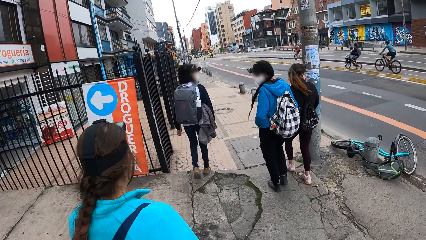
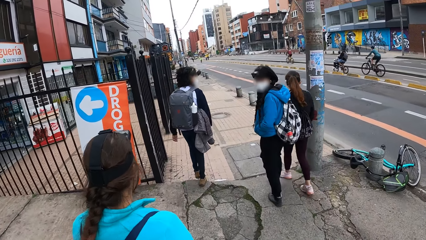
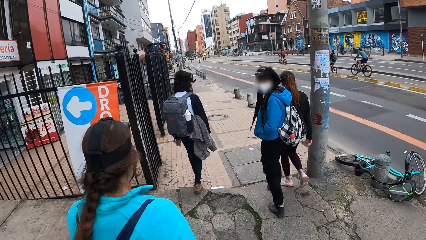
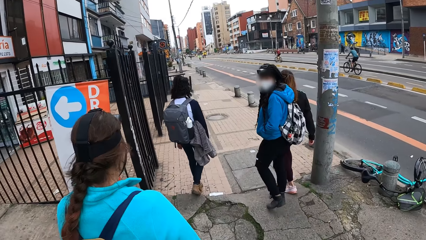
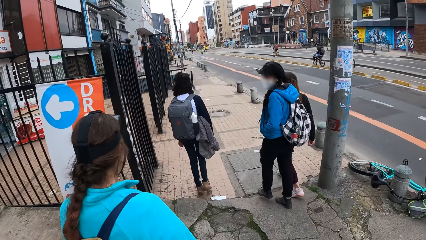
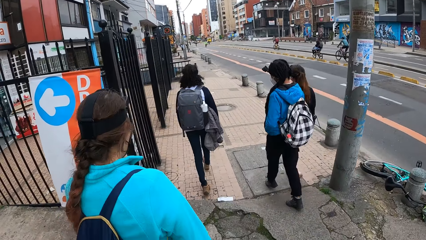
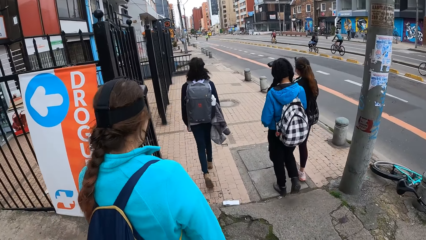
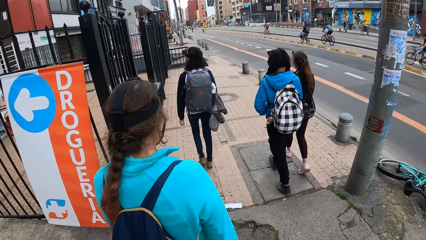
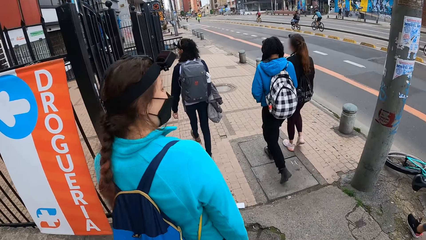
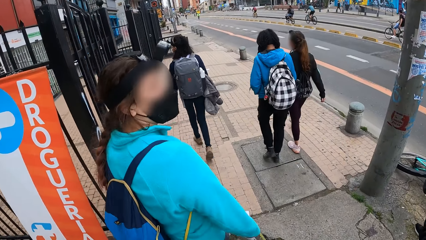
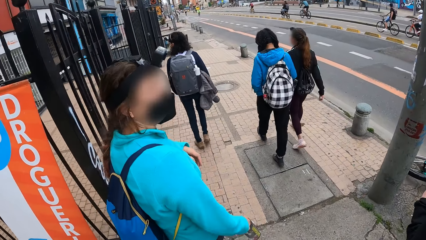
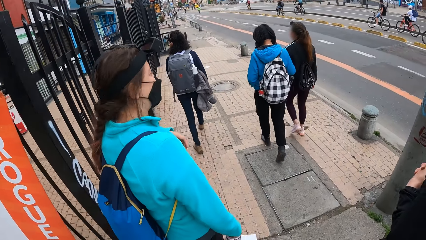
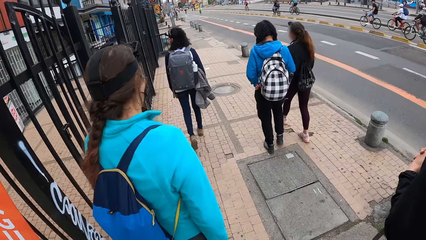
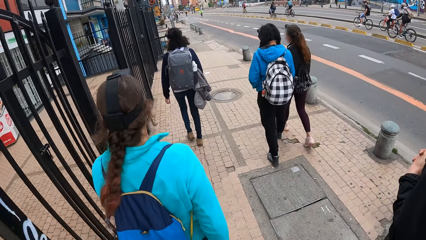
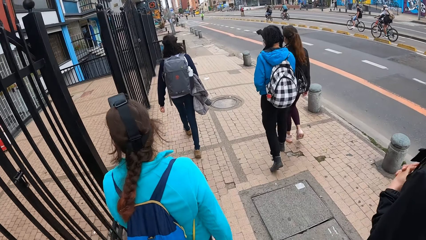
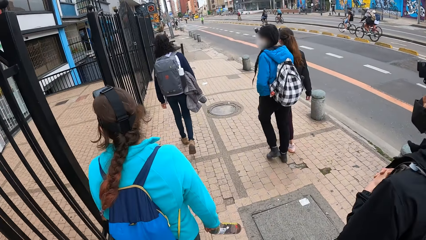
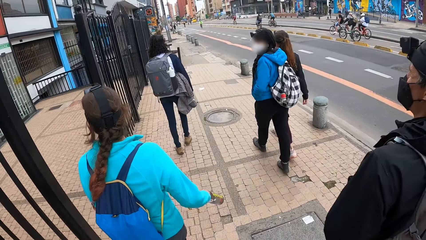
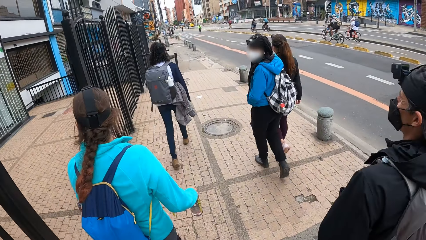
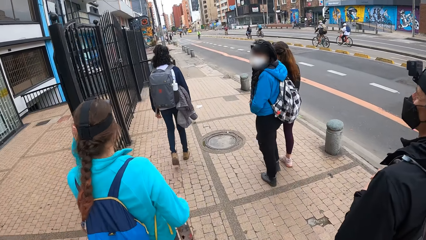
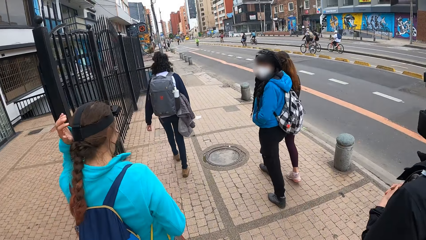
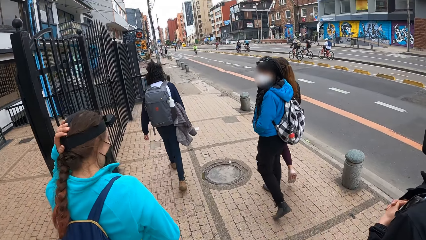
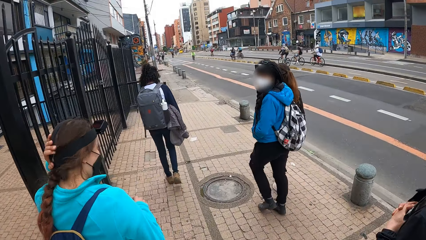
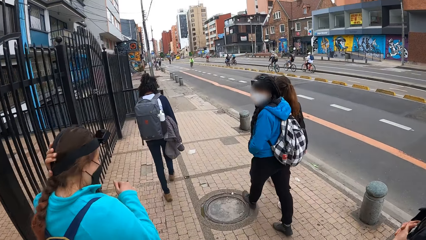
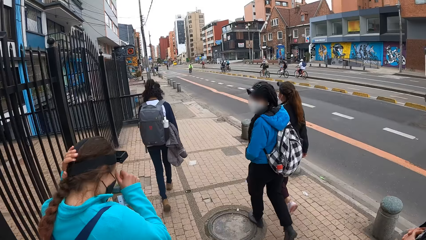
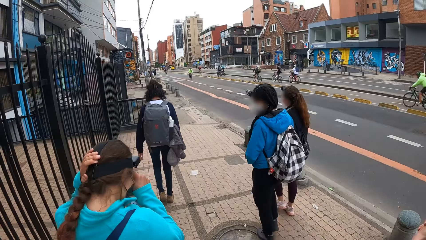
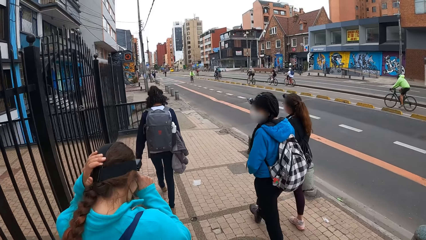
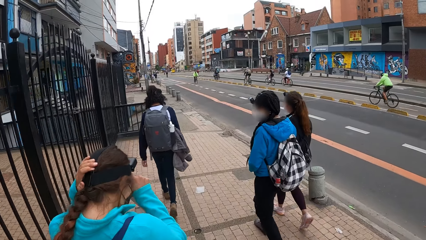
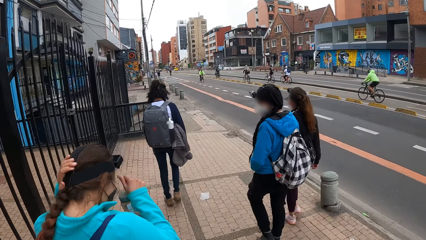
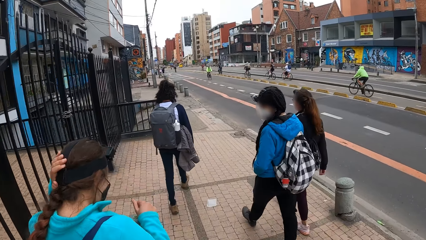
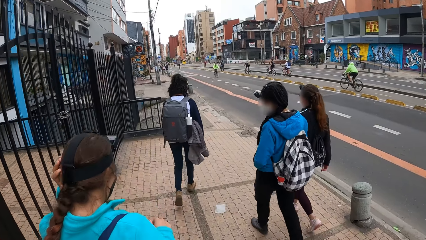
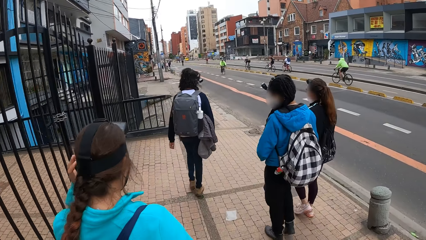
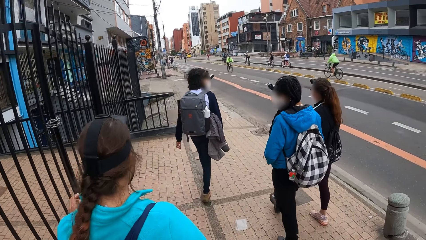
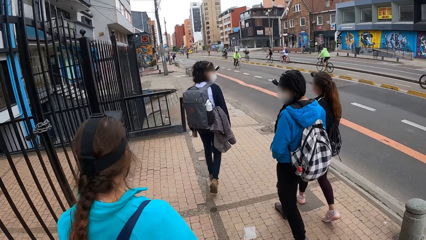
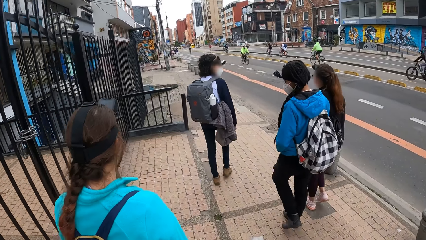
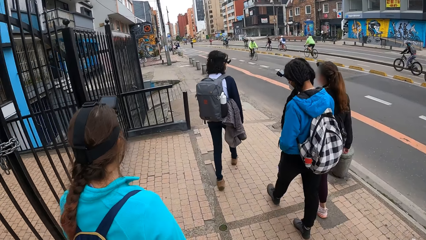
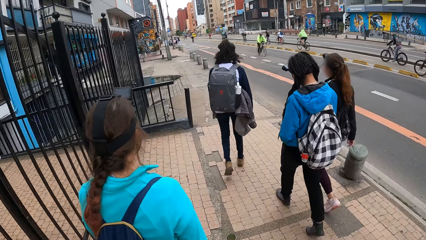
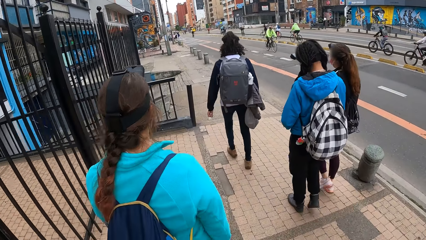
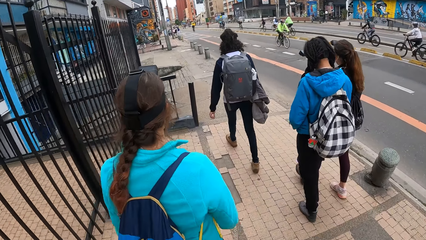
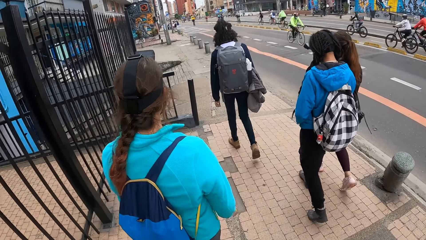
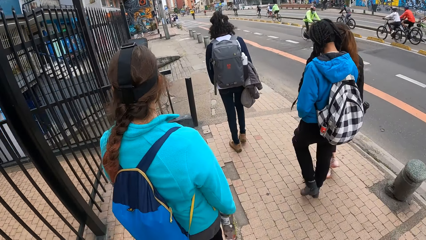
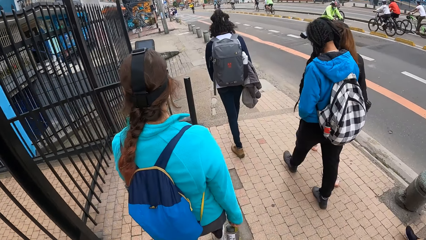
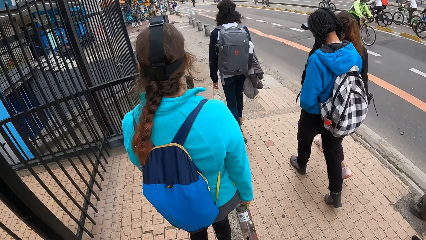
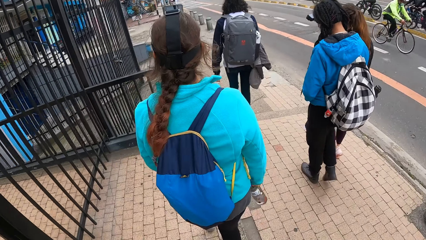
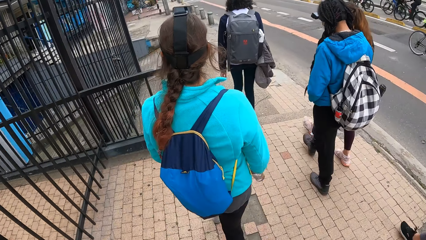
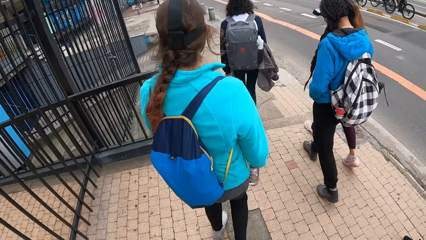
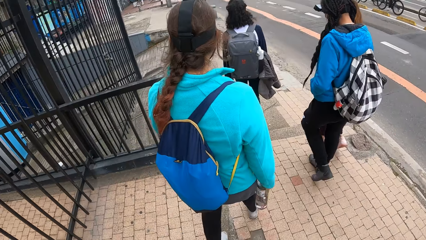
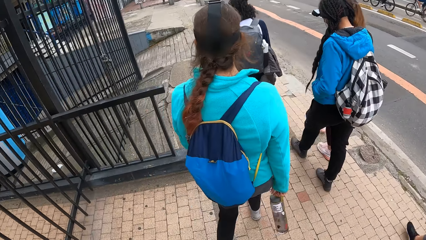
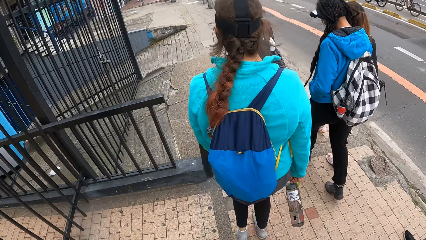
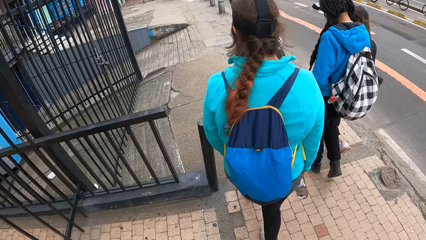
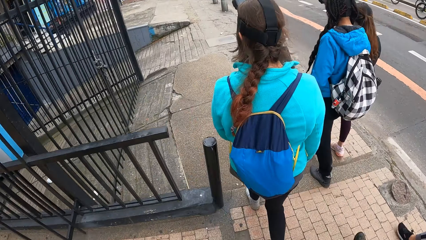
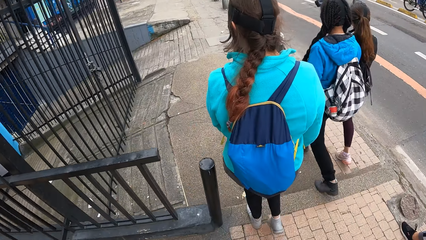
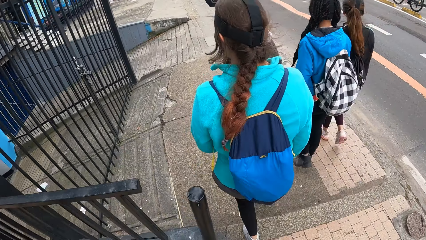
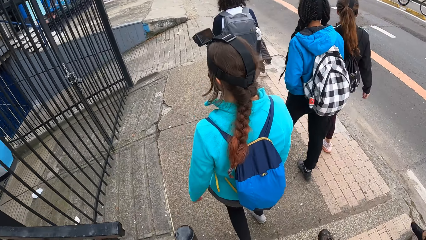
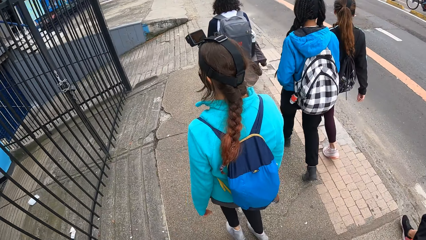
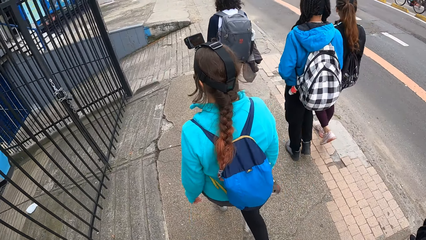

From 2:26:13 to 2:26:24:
The woman touches her hair with her left hand, adjusts her hair and touches the camera on her head with her right hand. The camera wearer walks along the pavement.

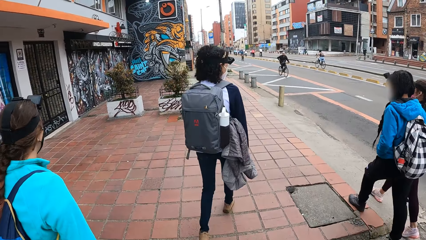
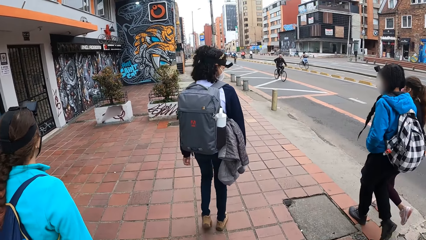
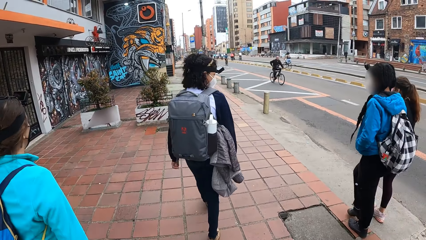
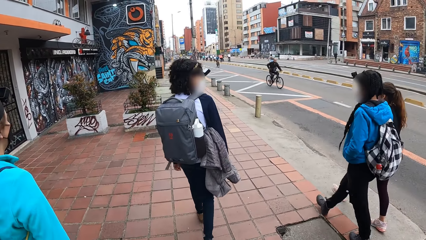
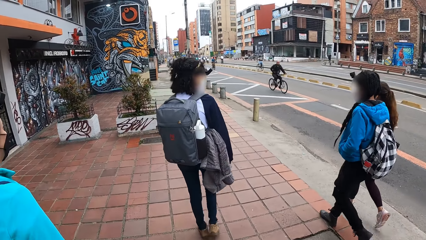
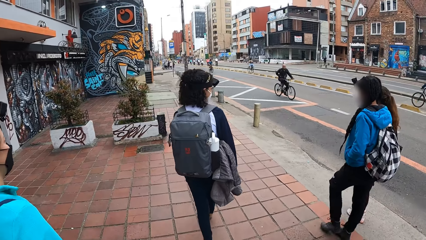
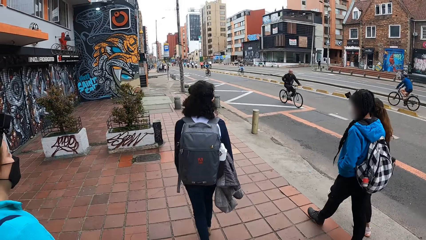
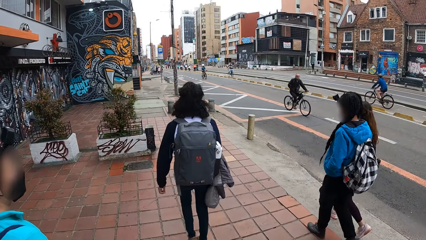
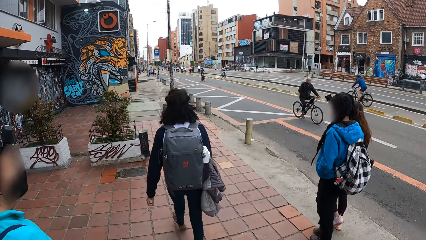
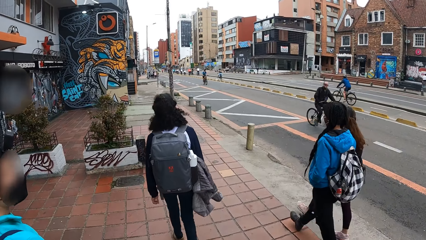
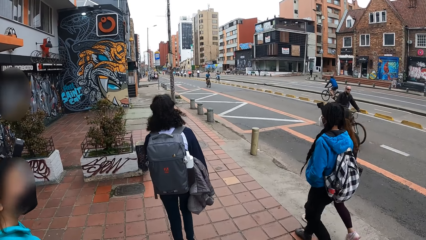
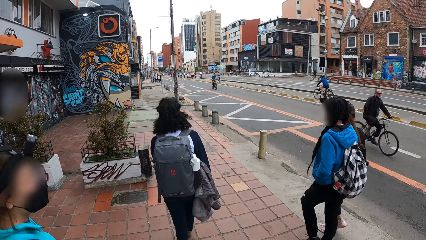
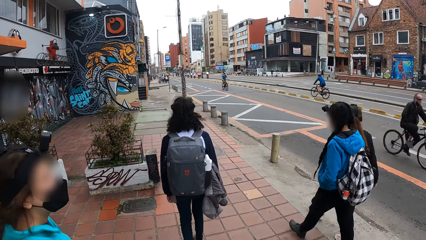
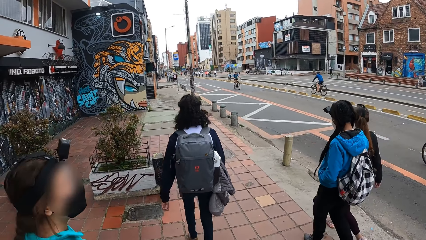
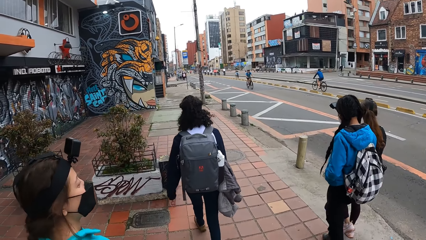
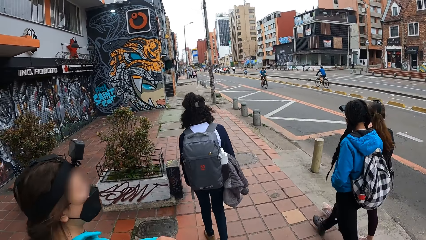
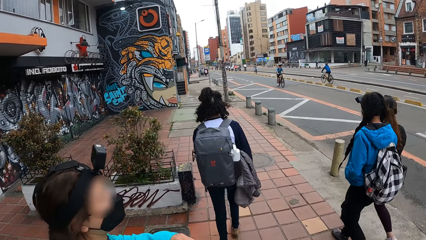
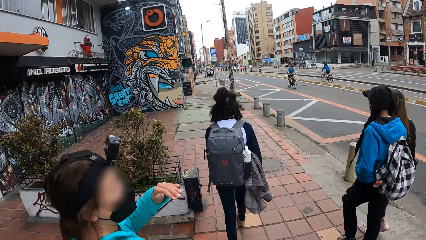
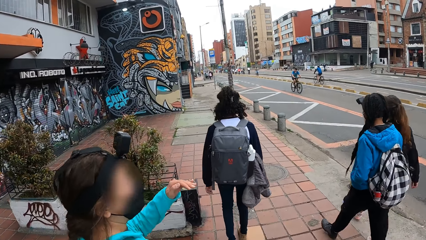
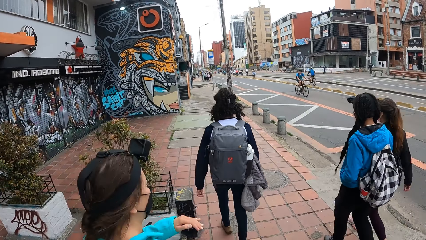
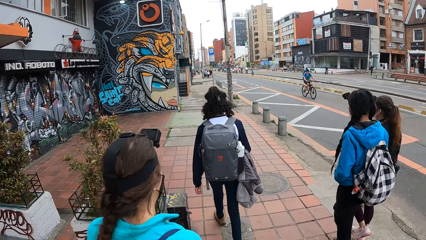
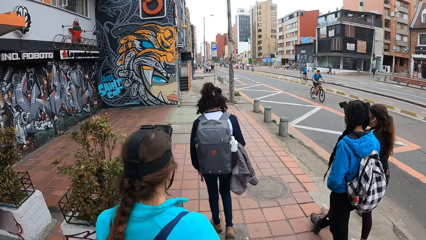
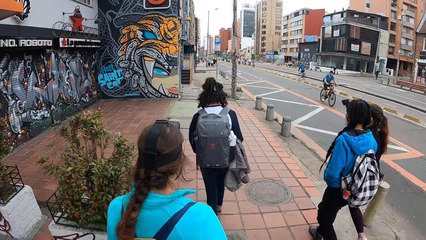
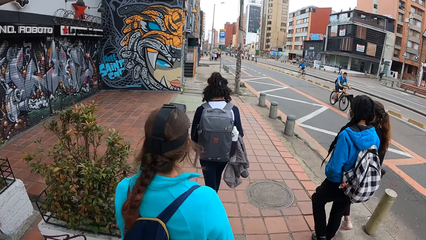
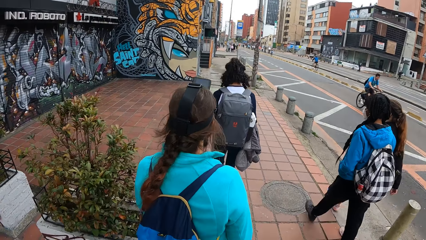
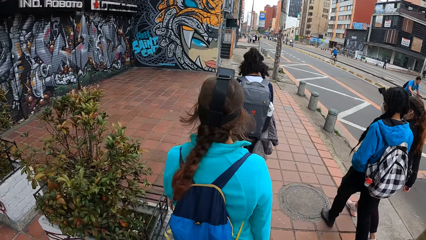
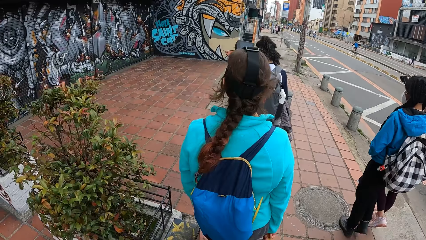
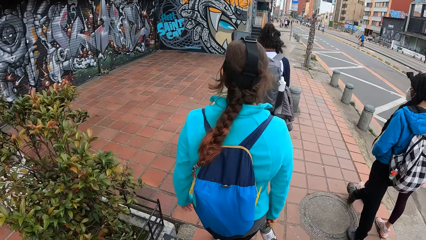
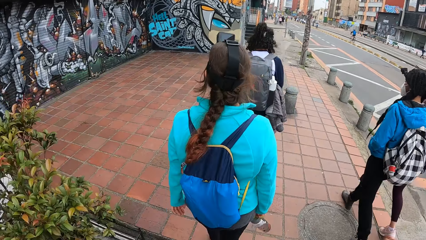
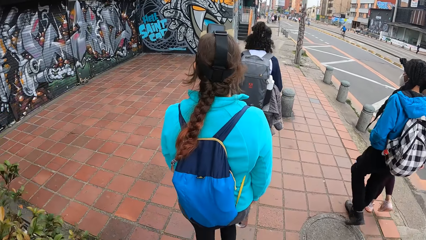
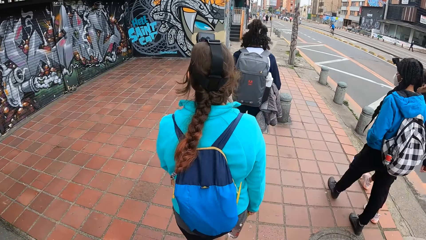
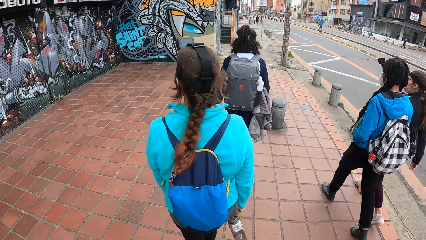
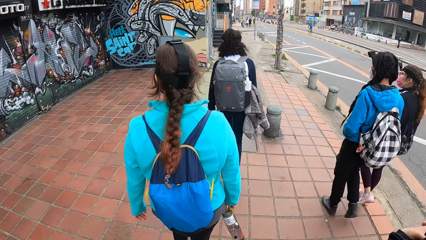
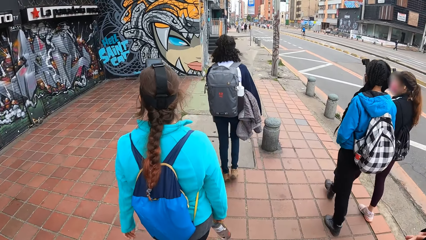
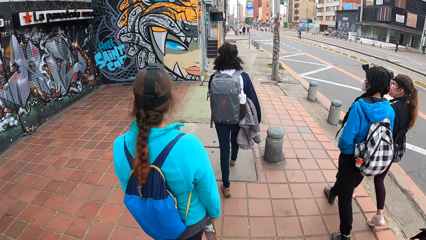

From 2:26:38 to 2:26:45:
A female converses with the camera wearer.
